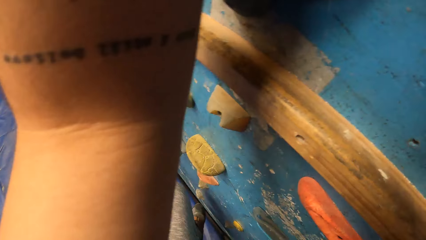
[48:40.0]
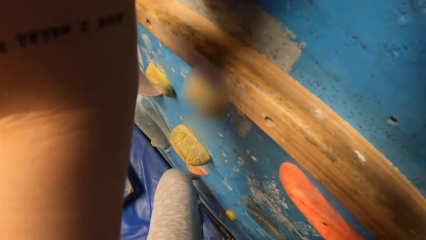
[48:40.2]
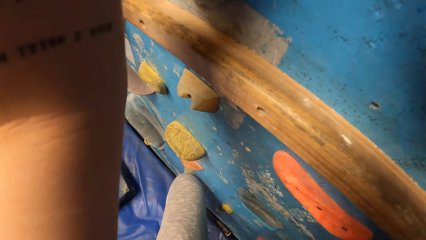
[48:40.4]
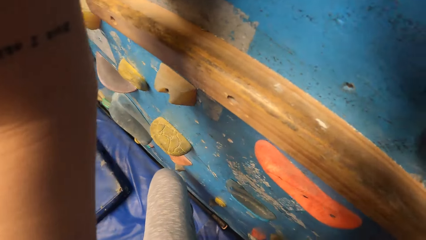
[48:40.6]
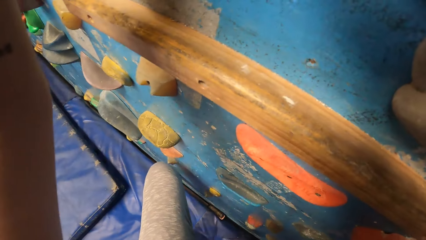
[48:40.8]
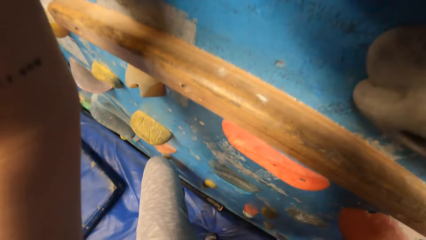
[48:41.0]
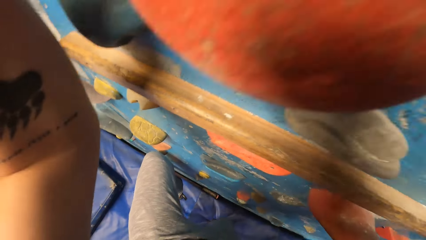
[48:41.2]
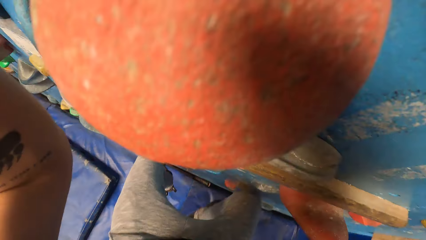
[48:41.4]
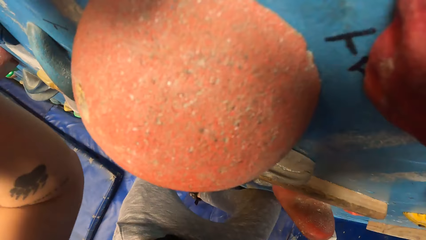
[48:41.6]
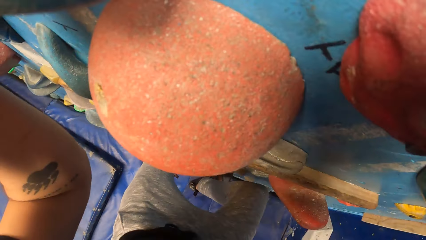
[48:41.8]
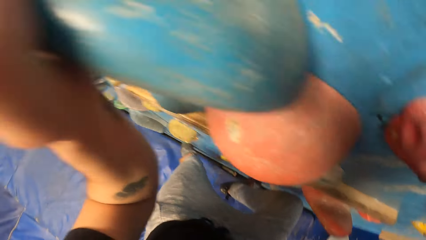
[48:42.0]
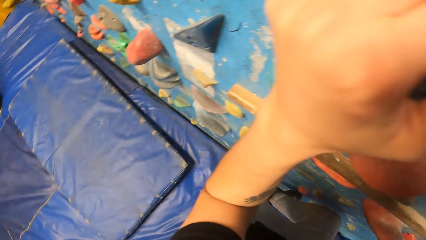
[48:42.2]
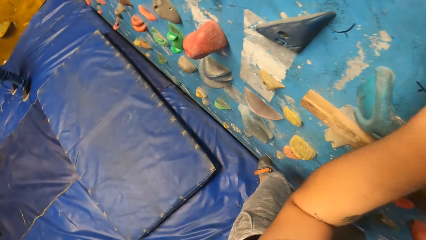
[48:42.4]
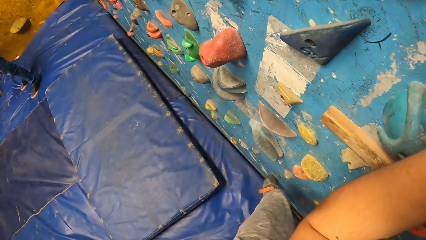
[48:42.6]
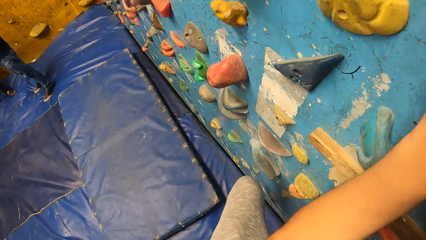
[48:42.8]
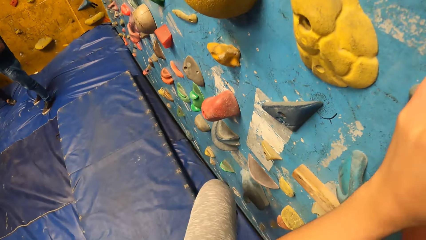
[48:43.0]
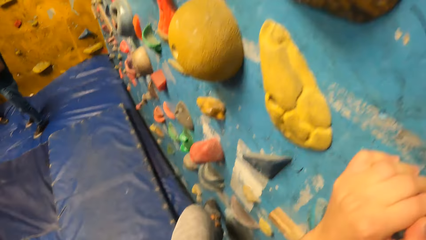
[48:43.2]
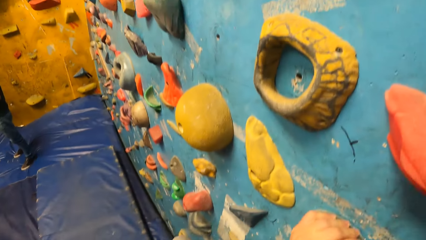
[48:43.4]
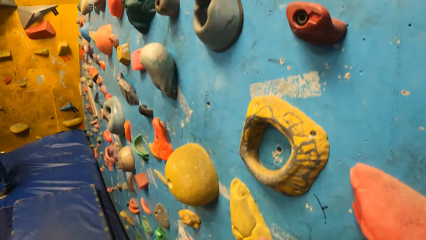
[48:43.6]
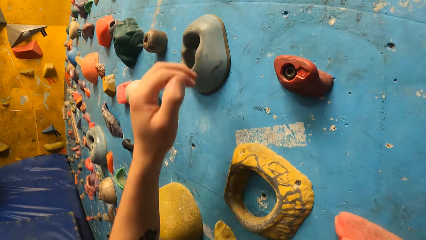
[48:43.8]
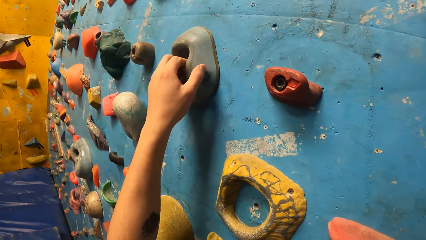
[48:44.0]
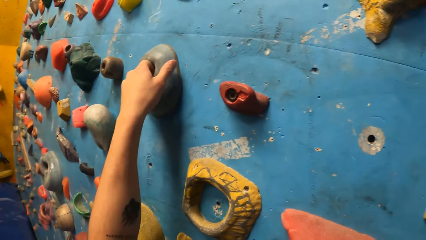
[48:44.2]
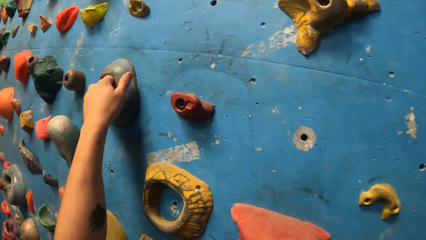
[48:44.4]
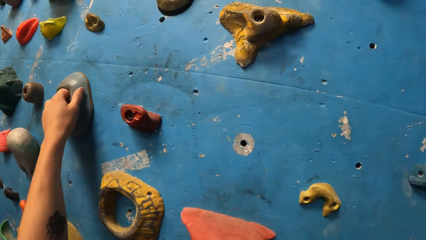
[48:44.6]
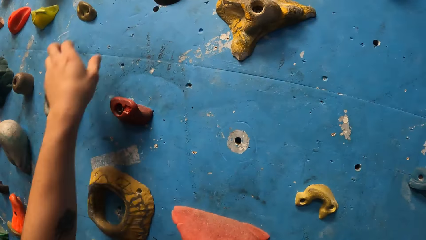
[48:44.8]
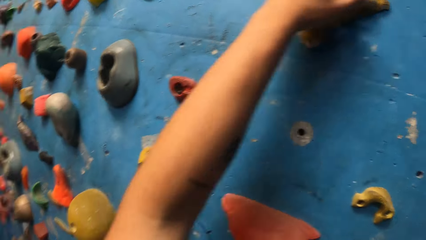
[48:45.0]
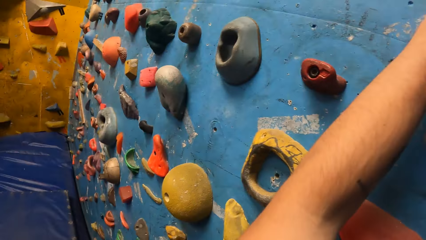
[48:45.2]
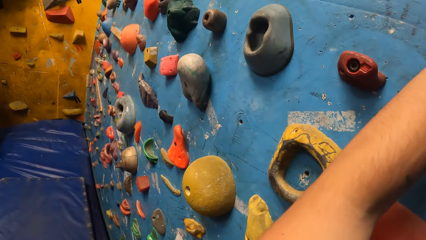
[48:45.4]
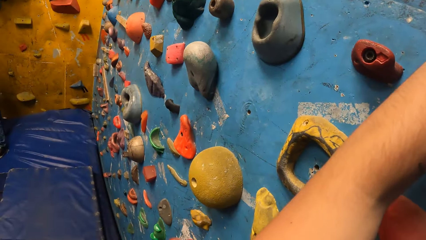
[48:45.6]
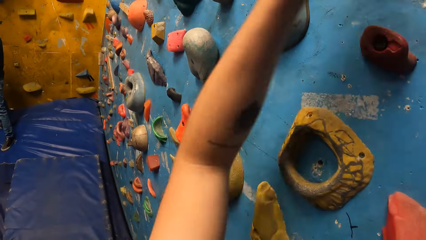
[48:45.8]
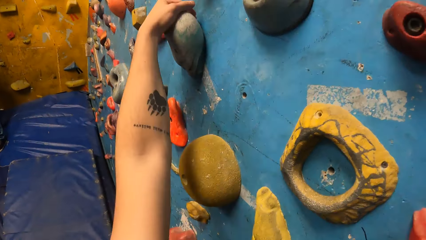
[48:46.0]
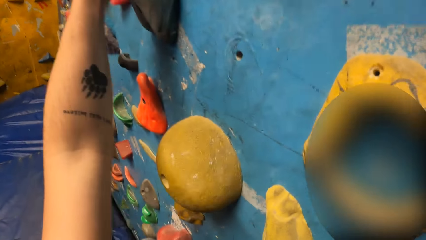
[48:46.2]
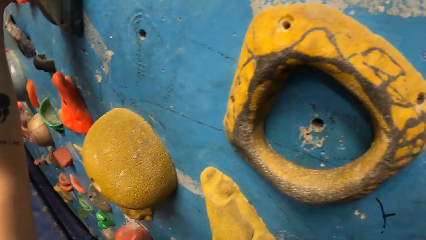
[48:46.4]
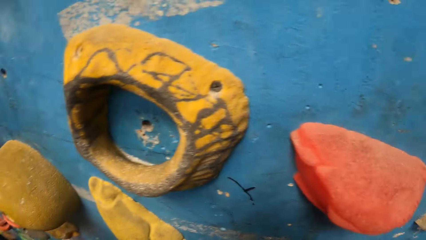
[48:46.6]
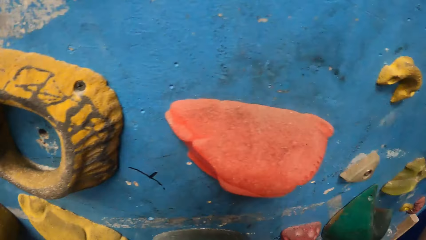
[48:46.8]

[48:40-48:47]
The camera wearer climbs a boulder.

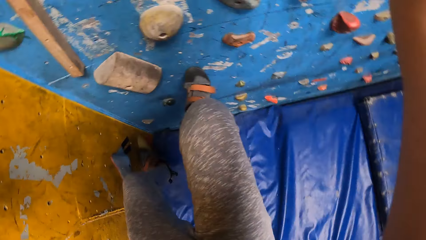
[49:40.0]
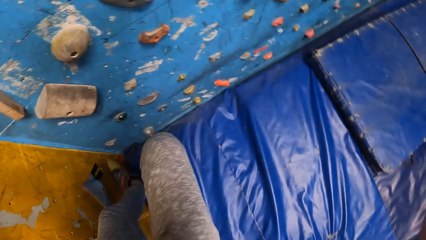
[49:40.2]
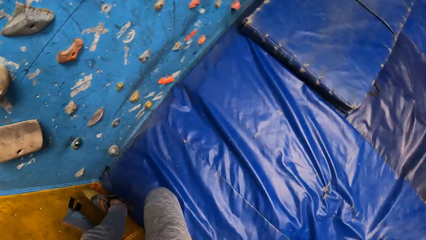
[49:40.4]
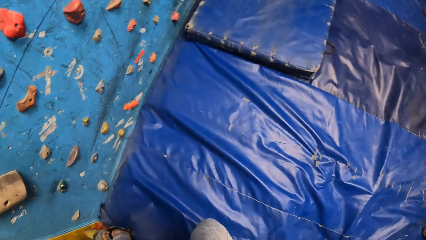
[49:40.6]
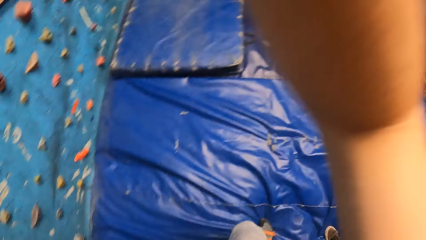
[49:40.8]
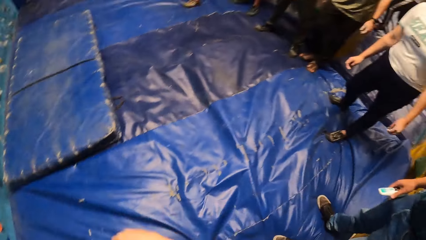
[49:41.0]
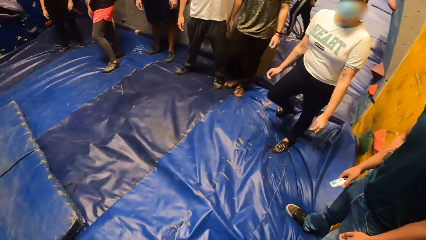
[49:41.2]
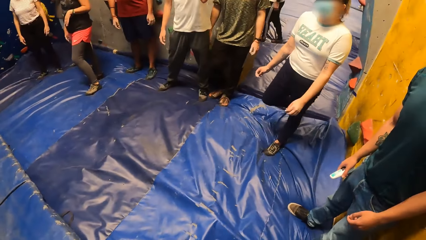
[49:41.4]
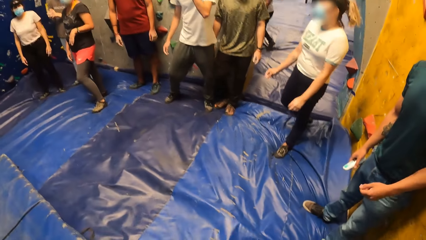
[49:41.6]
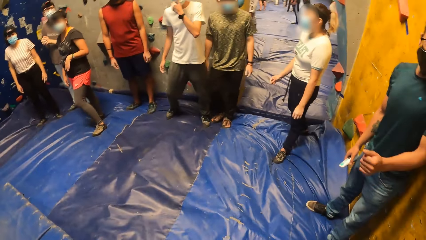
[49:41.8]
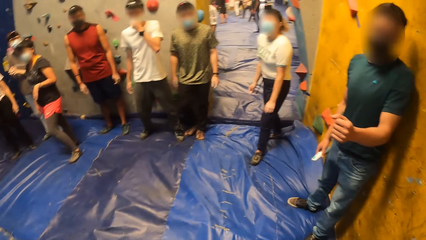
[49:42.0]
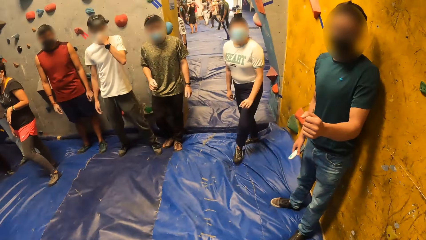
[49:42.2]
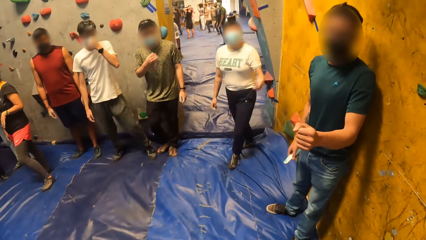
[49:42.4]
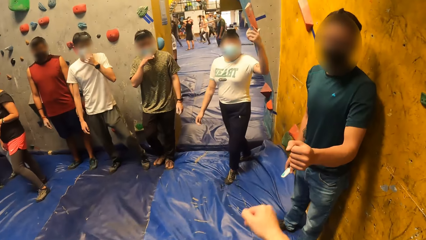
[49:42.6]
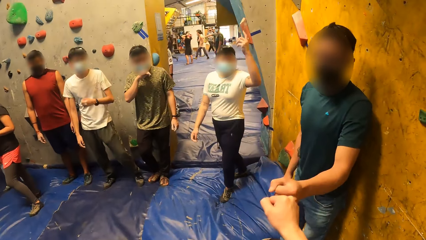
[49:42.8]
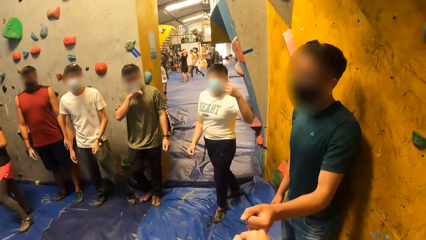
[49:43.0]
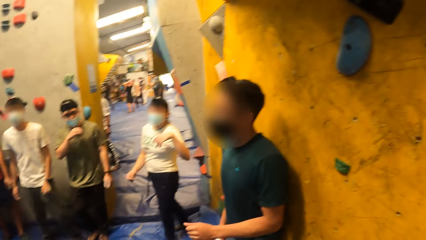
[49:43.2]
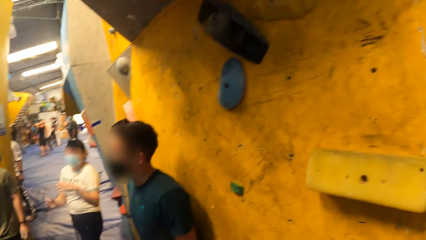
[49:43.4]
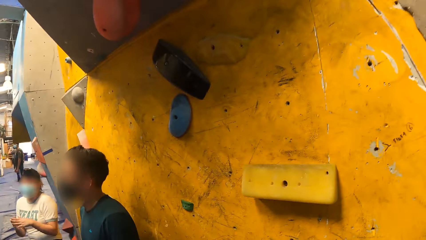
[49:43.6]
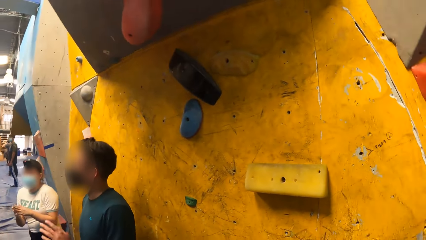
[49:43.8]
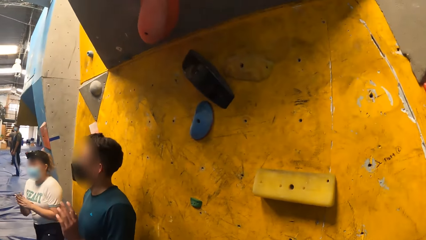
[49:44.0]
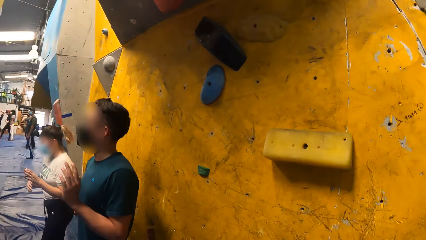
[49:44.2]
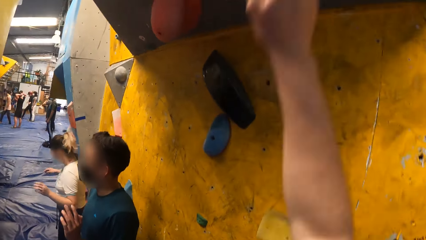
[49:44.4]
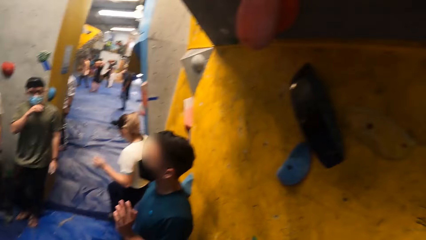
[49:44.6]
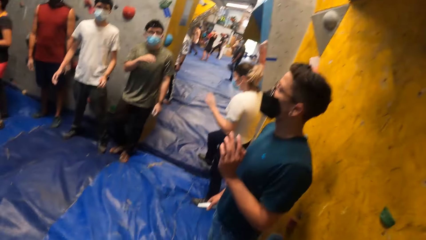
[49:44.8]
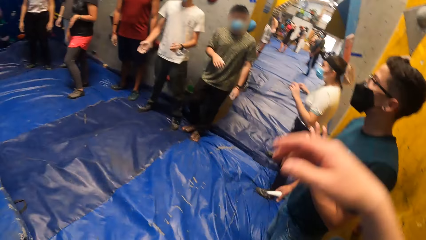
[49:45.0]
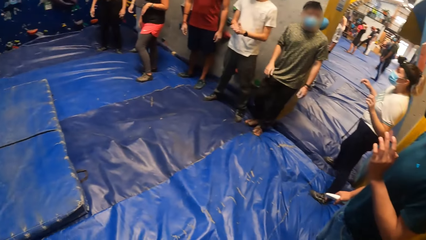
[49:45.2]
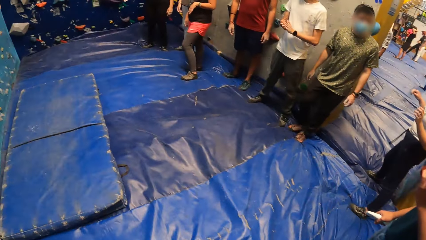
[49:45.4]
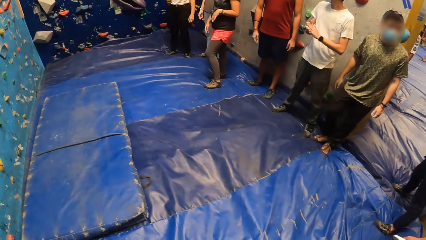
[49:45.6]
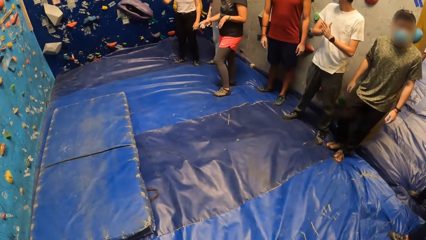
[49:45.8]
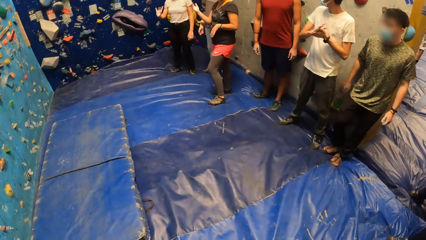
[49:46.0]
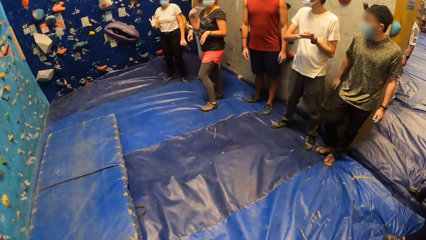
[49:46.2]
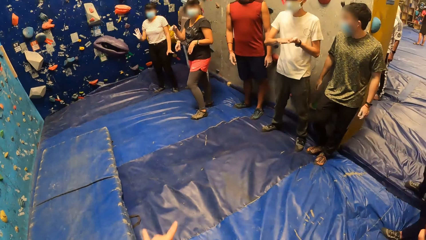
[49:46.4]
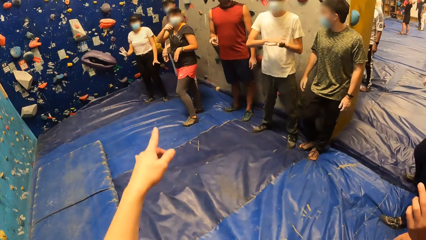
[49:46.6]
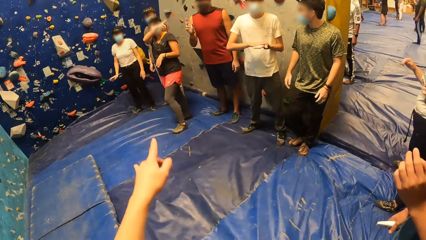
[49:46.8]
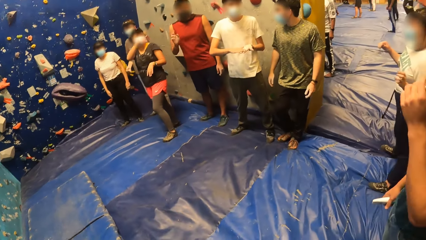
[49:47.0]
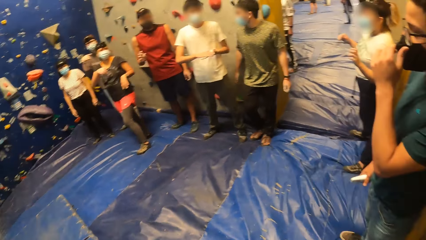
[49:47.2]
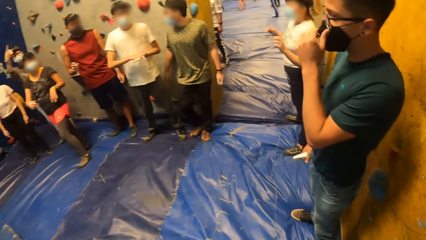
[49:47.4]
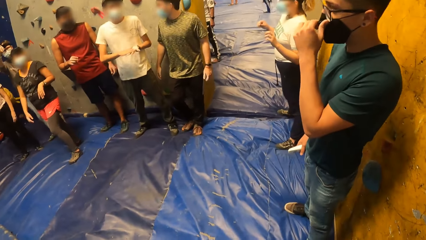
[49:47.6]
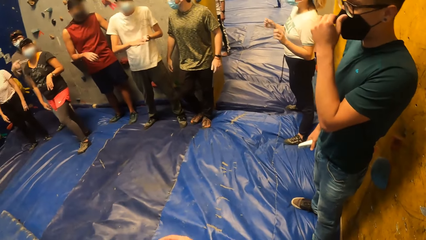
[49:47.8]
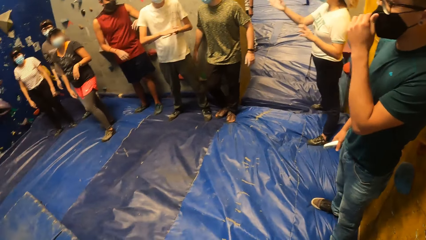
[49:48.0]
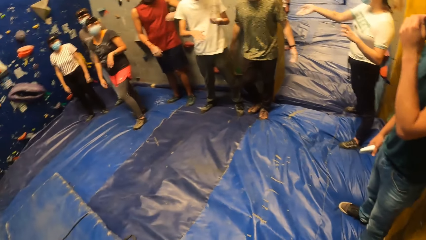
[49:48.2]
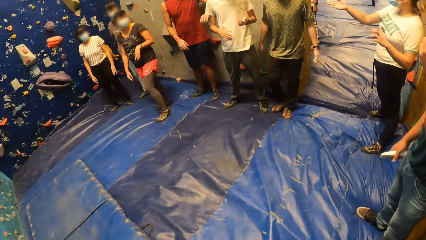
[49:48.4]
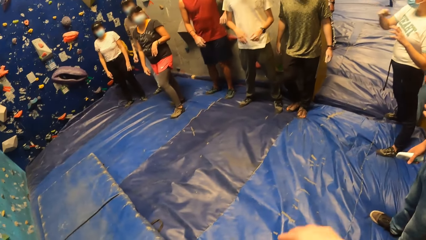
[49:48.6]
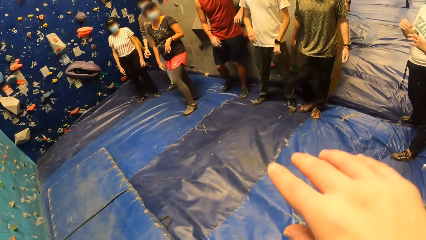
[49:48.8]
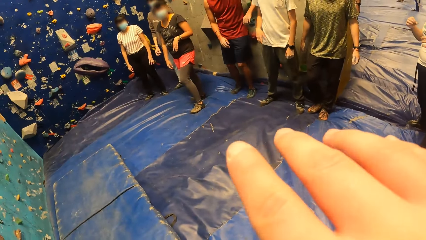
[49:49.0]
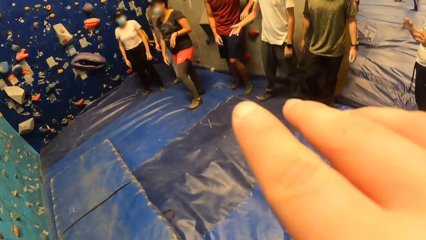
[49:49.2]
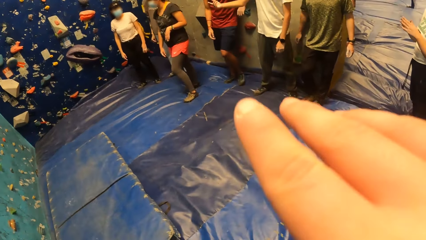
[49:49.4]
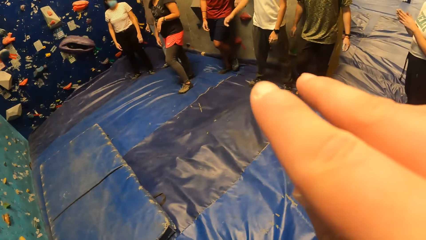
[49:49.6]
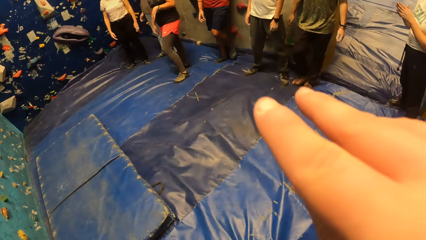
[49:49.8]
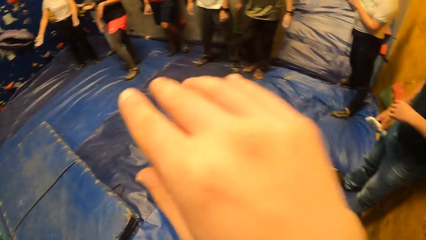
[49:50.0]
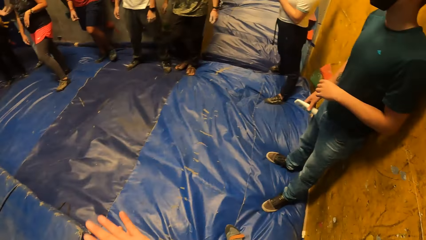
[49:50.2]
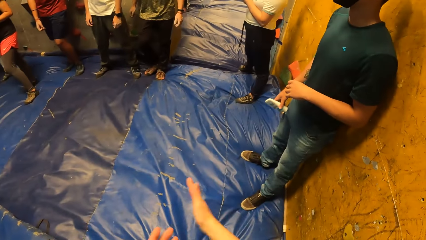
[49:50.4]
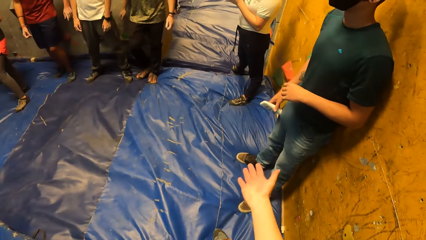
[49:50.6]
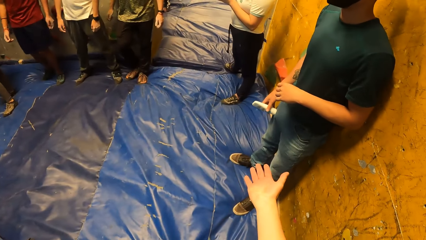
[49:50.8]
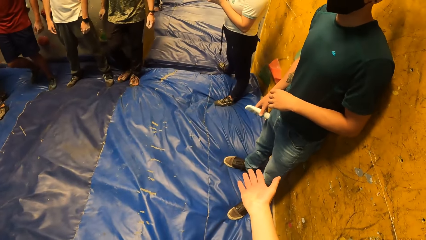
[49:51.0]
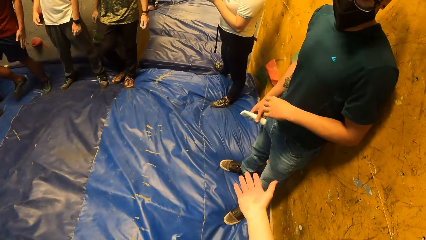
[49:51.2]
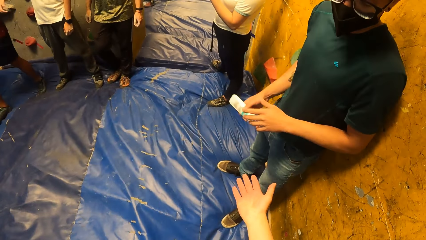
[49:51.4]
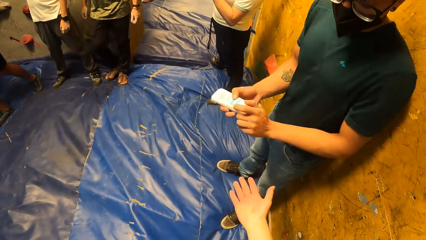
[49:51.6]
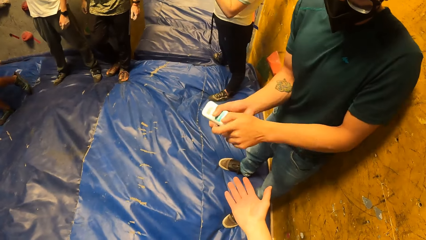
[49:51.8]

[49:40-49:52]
The camera wearer steps down. He interacts with a person. He looks at the wall. He lifts the right hand up. He does a hand gesture. A woman does a hand gesture. Another woman does a hand gesture. The camera wearer looks around the room. He adjusts the camera. He looks around the room. He lifts his hand. He does a hand gesture.
